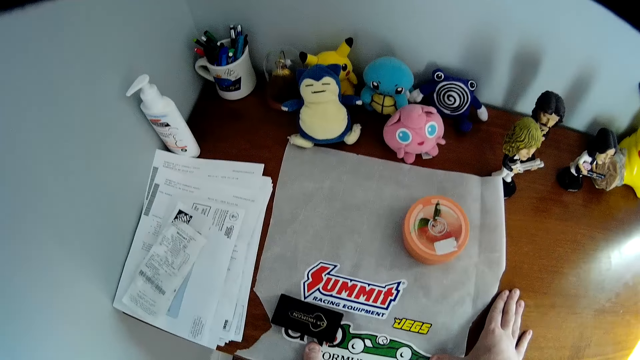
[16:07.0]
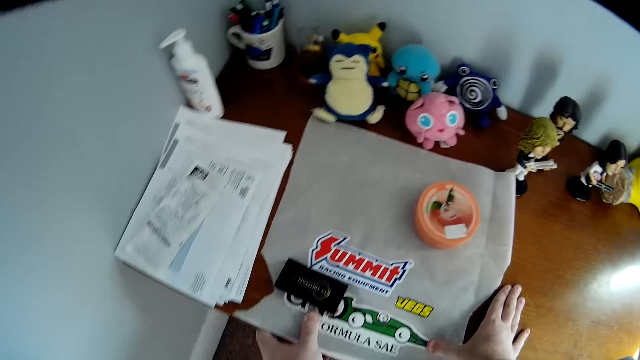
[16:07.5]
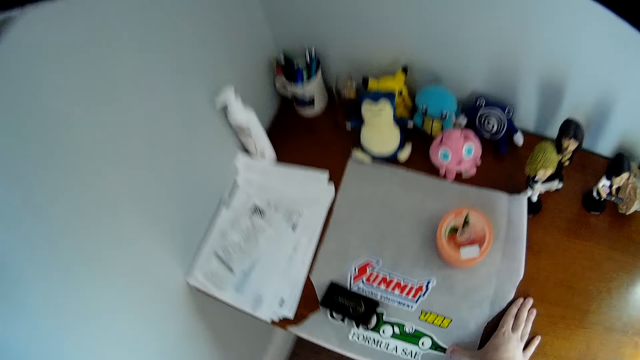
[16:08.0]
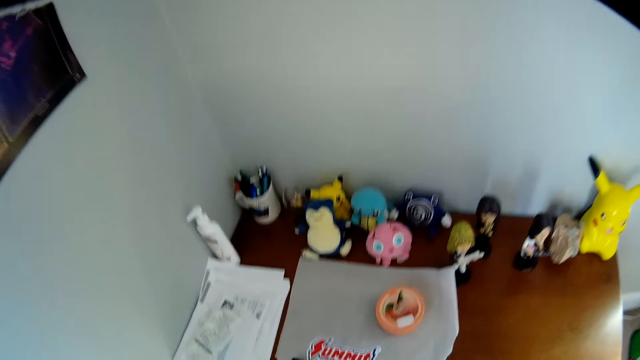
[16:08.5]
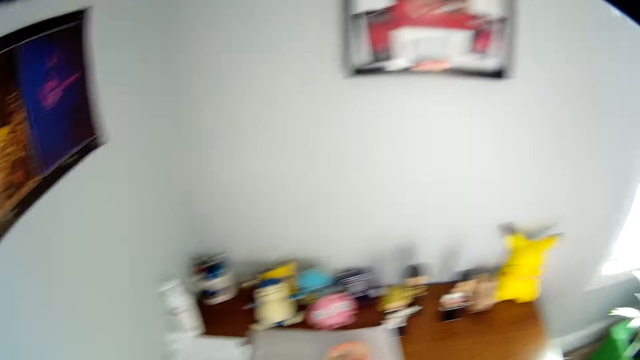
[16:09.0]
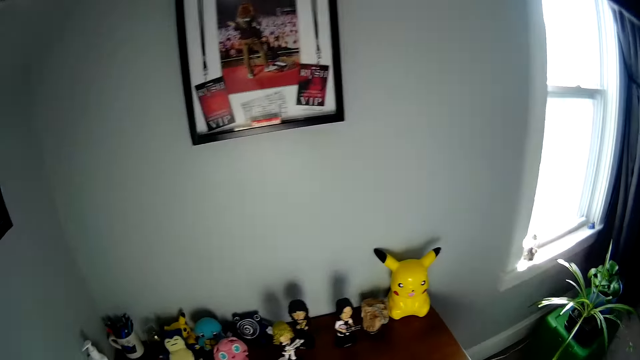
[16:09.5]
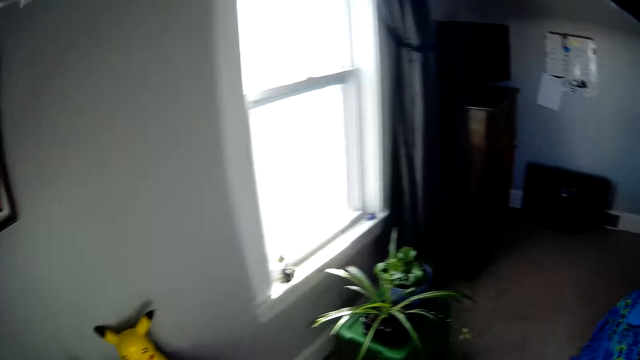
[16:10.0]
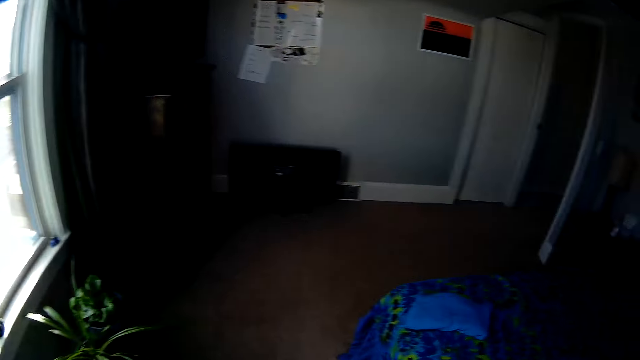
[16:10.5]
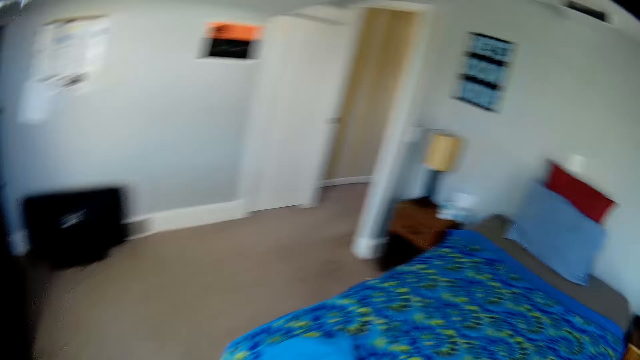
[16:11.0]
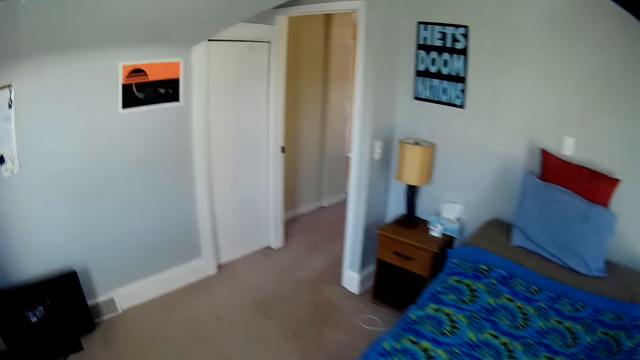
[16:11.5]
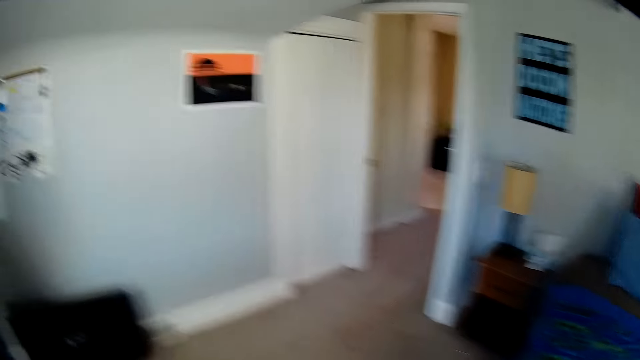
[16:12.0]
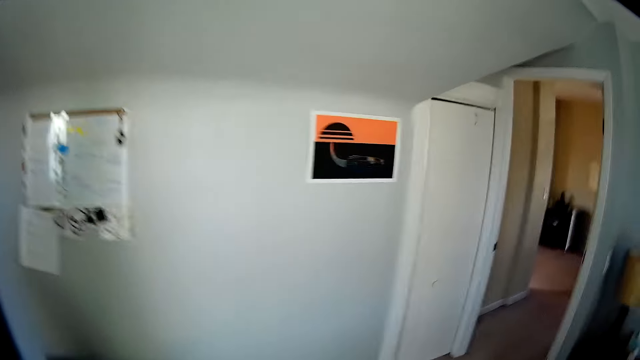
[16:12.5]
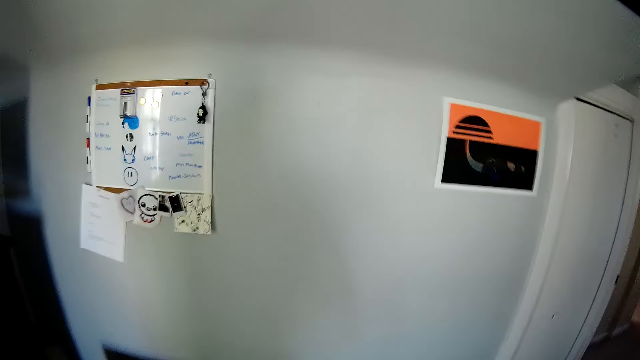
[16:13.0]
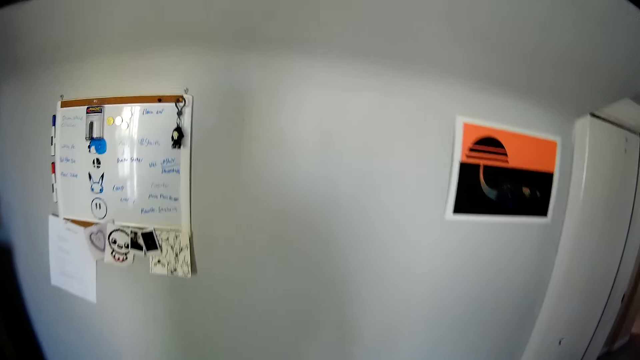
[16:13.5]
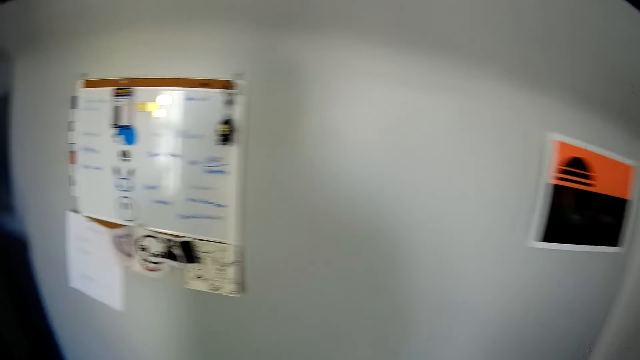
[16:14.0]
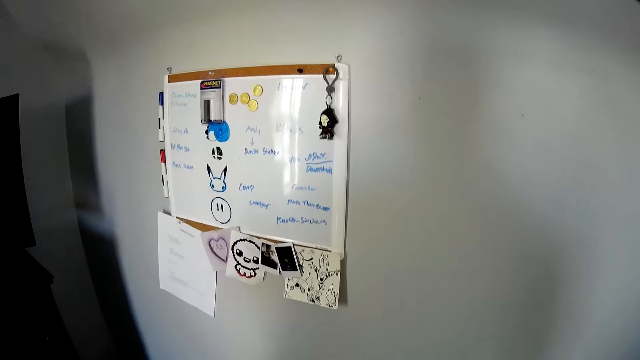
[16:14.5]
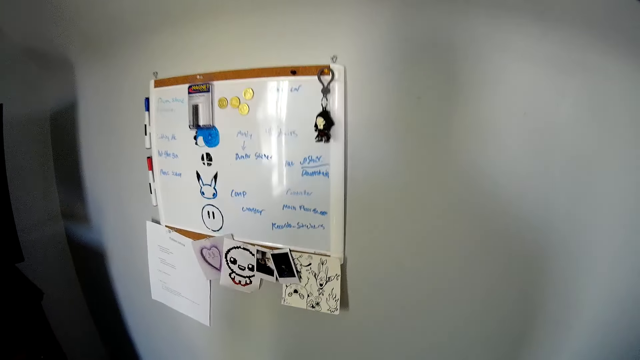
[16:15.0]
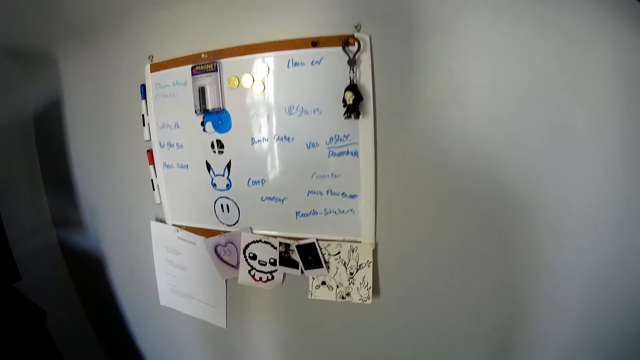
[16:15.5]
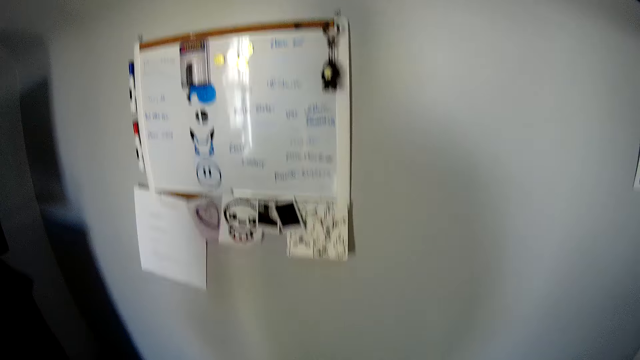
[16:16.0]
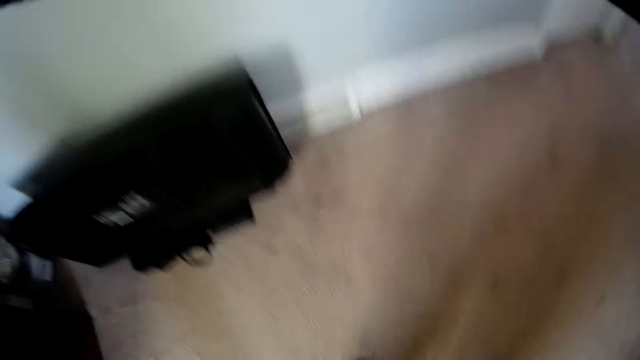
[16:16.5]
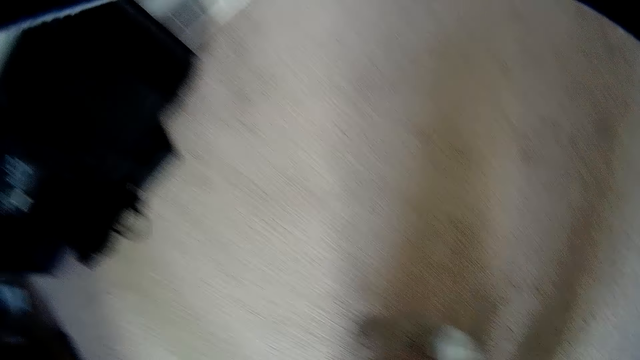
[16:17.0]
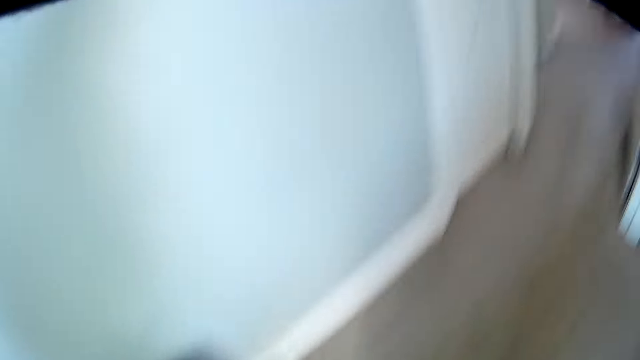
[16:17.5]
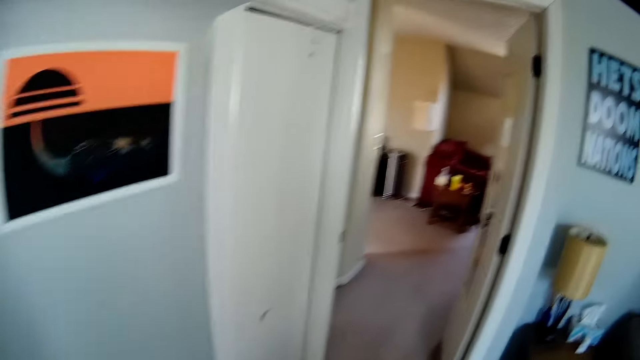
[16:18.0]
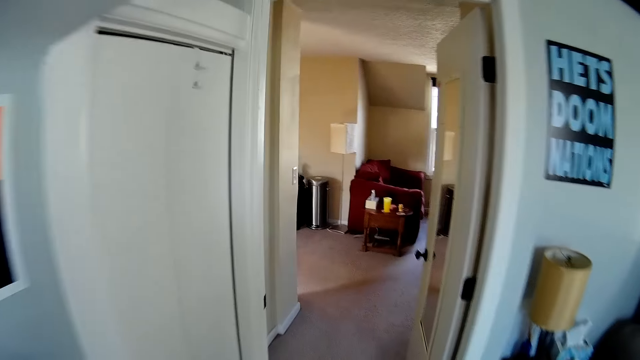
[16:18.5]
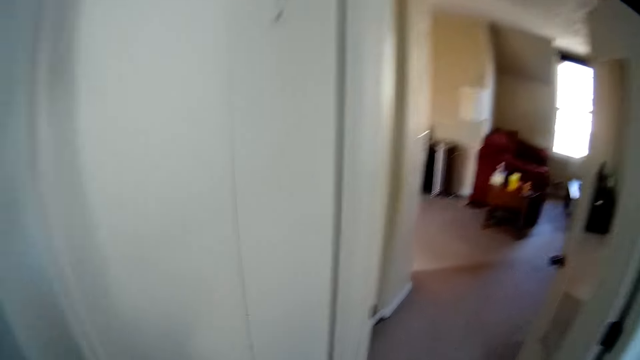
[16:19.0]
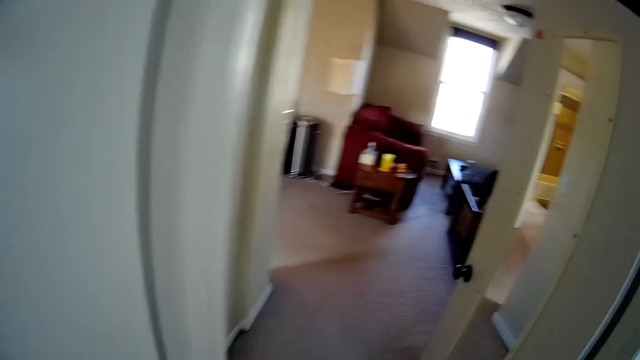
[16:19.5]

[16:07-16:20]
The camera wearer turns around the room. They walk around the room. They take something on the floor.

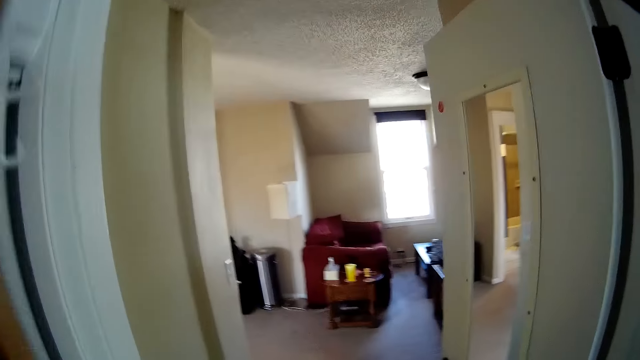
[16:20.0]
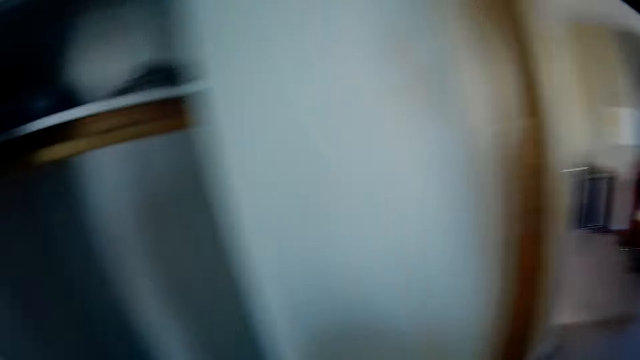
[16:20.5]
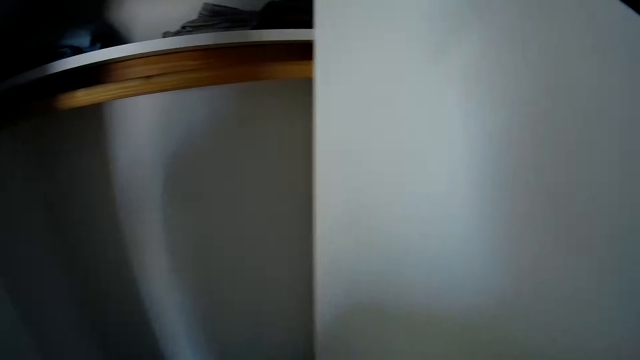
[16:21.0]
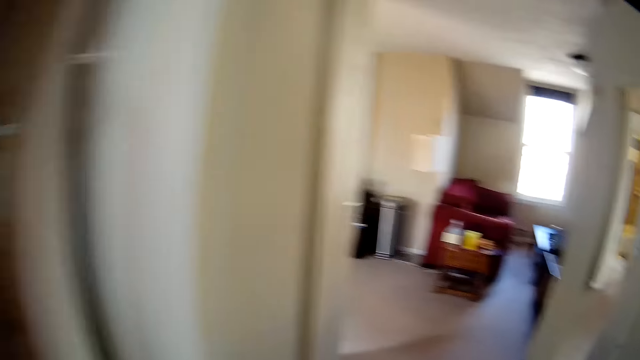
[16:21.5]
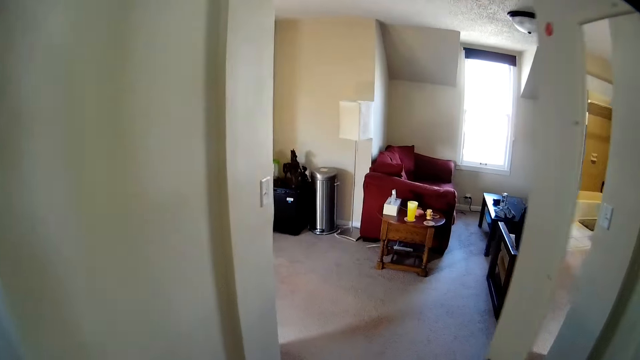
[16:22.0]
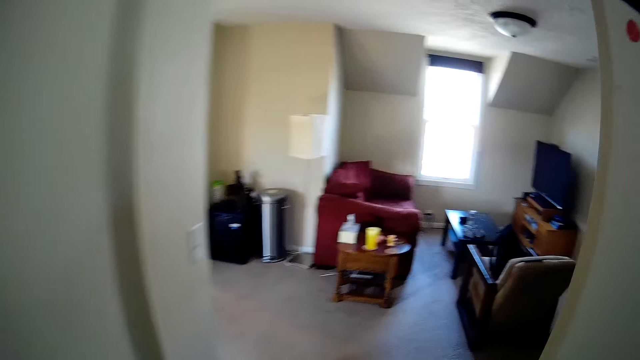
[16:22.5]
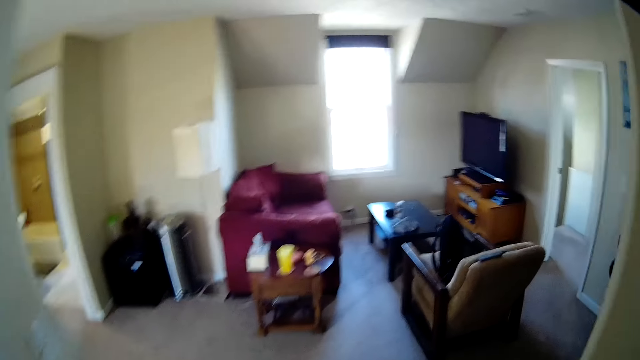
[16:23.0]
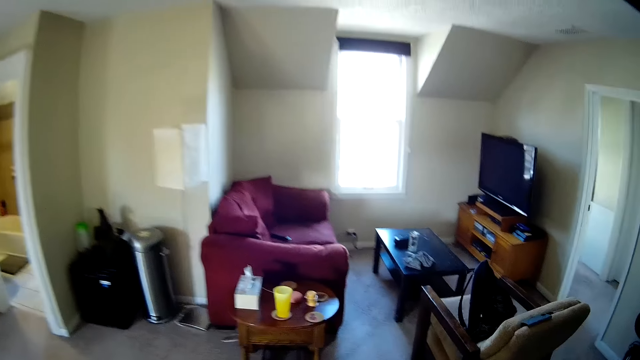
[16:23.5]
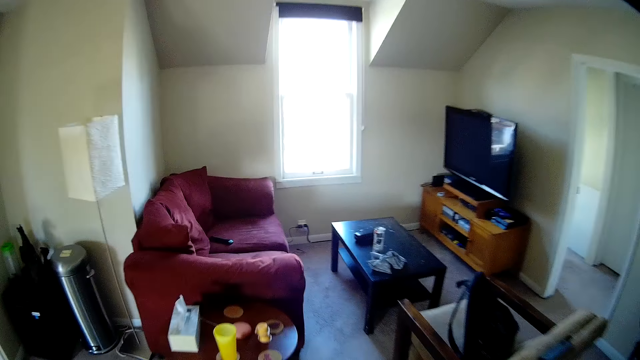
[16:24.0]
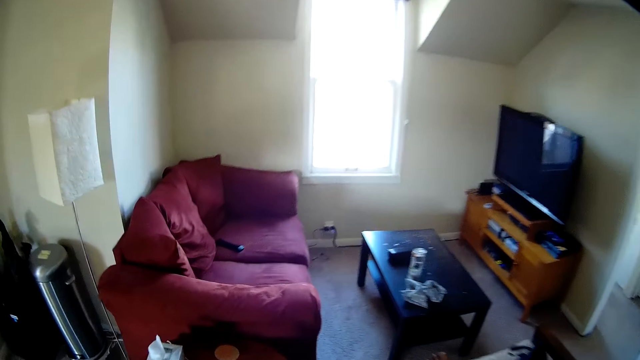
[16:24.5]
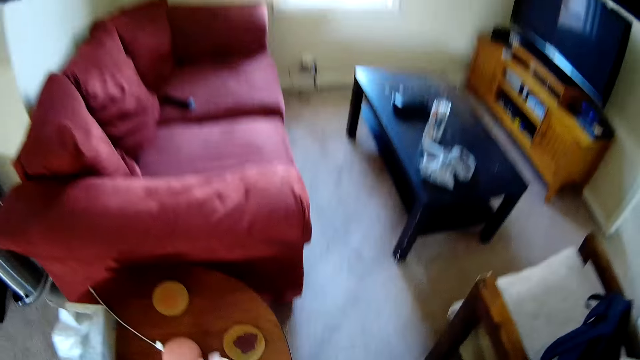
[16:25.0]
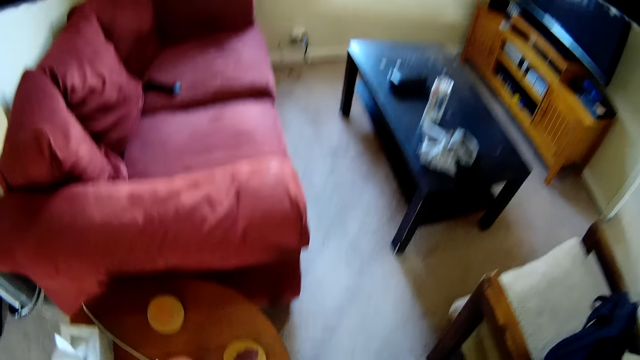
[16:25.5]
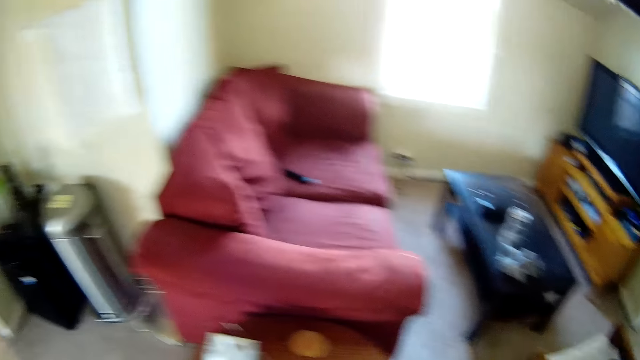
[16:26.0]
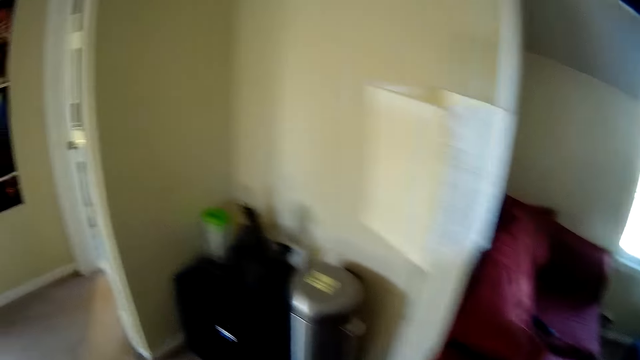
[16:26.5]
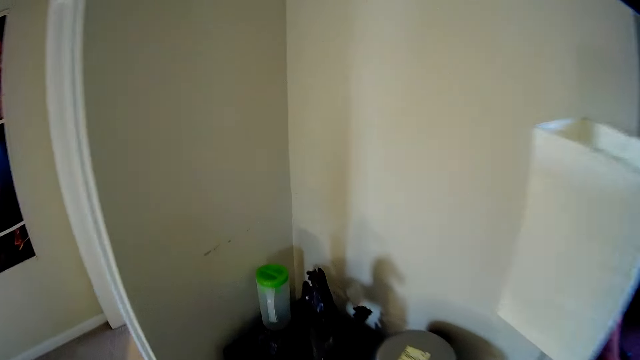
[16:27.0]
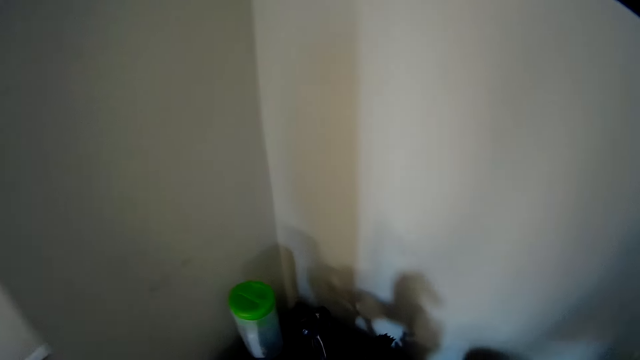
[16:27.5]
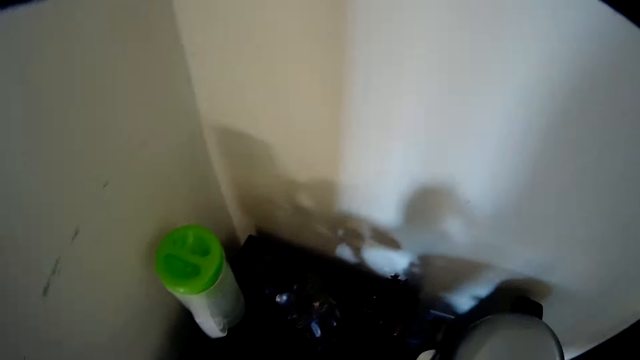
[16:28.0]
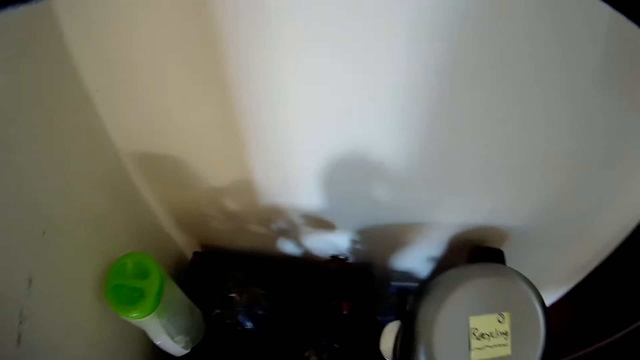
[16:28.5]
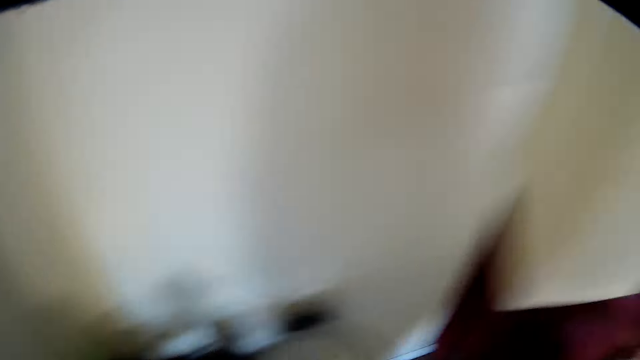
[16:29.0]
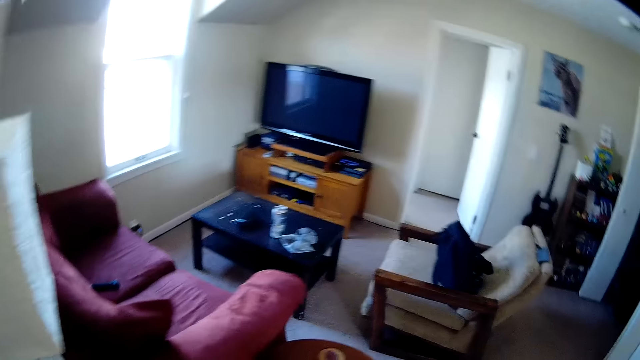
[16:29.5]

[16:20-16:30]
The camera wearer opens the wardrobe. They take something on the table.
